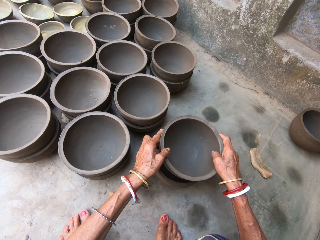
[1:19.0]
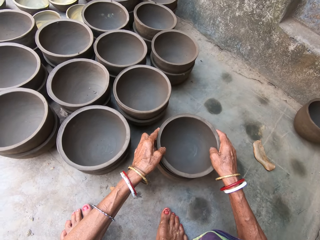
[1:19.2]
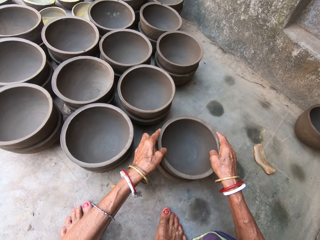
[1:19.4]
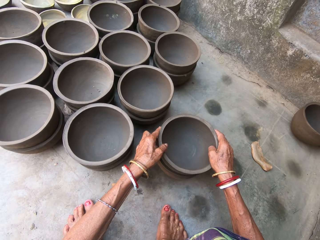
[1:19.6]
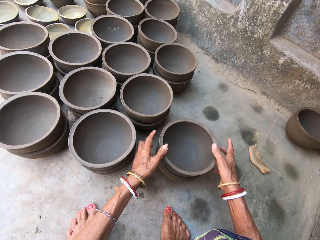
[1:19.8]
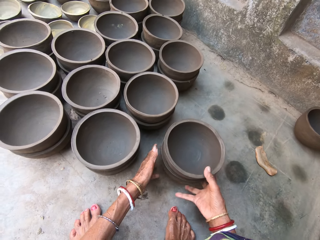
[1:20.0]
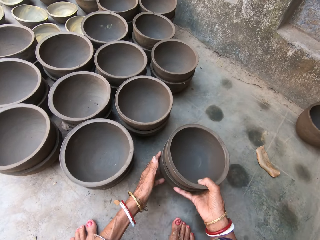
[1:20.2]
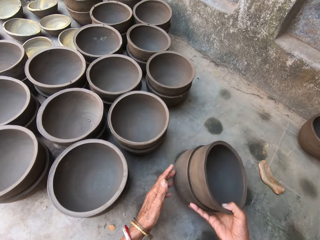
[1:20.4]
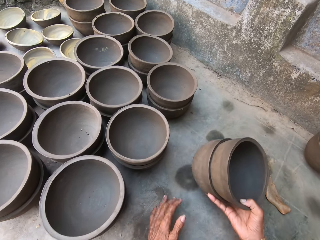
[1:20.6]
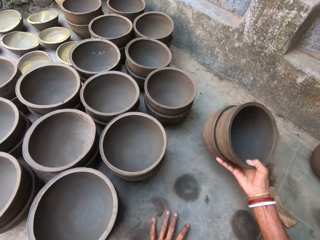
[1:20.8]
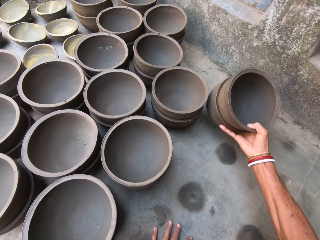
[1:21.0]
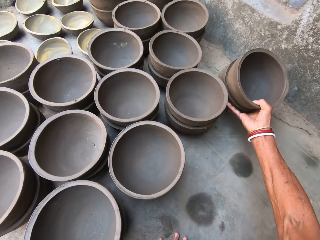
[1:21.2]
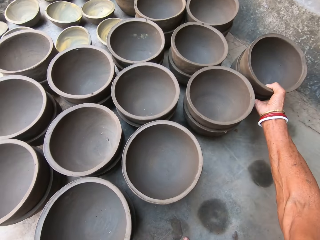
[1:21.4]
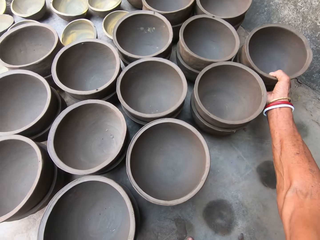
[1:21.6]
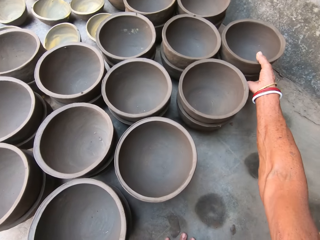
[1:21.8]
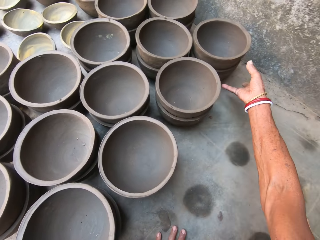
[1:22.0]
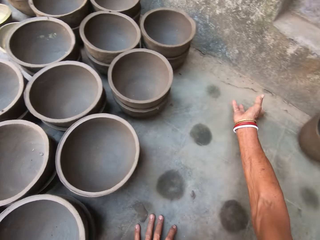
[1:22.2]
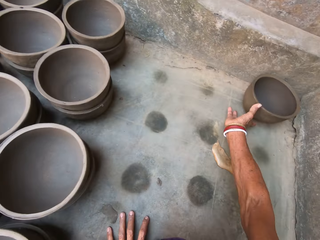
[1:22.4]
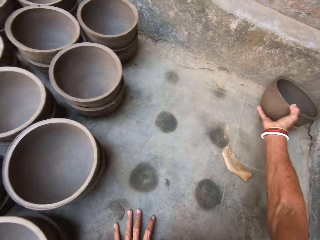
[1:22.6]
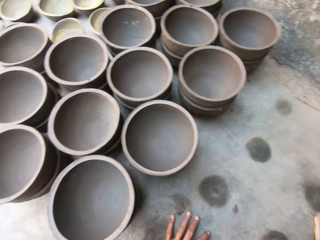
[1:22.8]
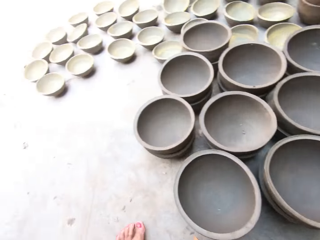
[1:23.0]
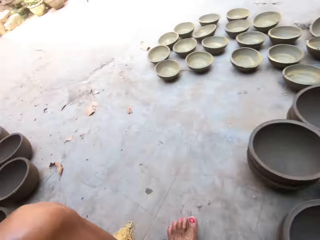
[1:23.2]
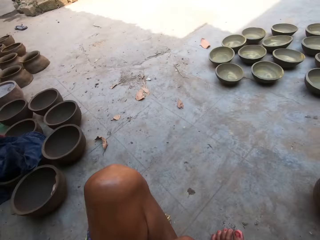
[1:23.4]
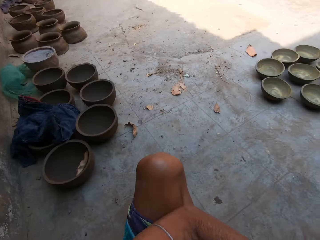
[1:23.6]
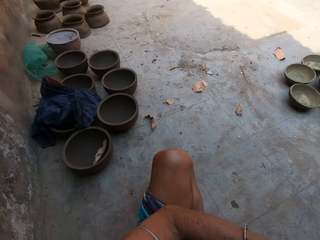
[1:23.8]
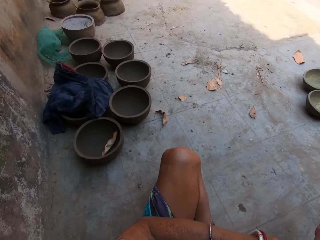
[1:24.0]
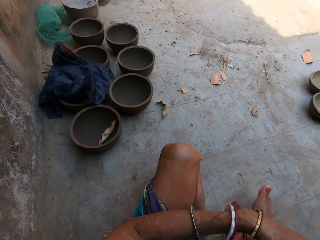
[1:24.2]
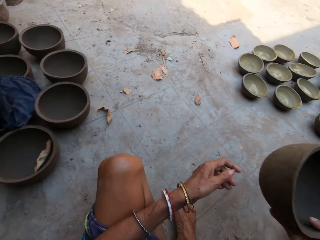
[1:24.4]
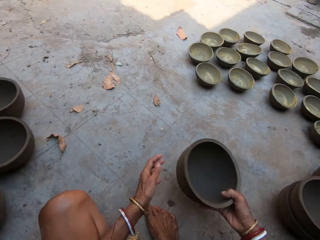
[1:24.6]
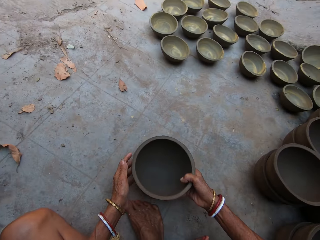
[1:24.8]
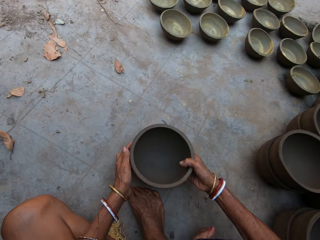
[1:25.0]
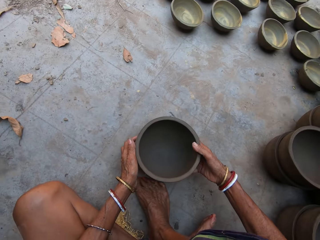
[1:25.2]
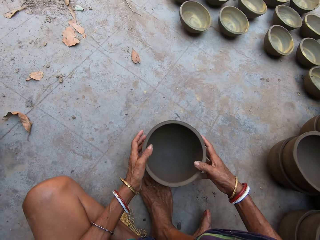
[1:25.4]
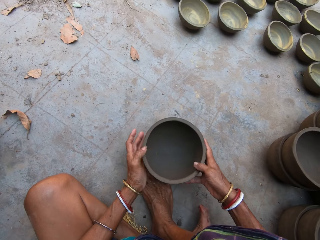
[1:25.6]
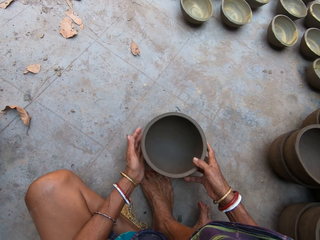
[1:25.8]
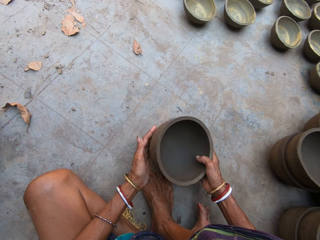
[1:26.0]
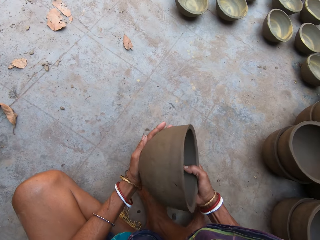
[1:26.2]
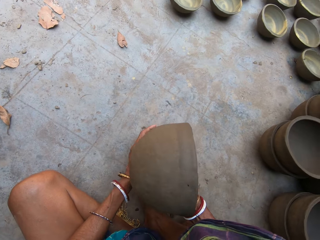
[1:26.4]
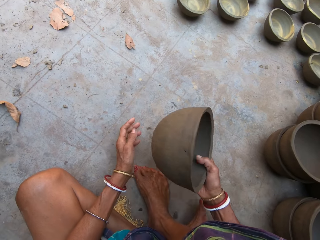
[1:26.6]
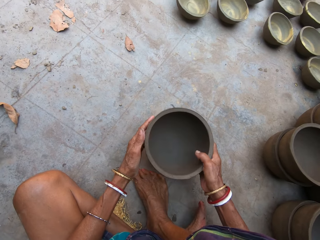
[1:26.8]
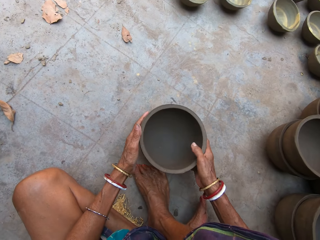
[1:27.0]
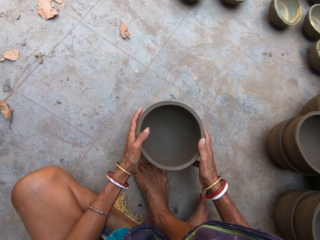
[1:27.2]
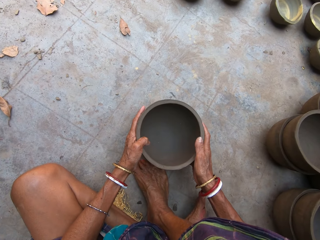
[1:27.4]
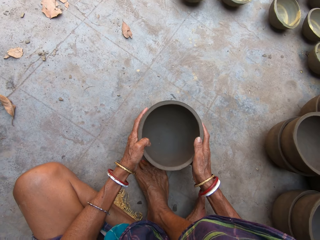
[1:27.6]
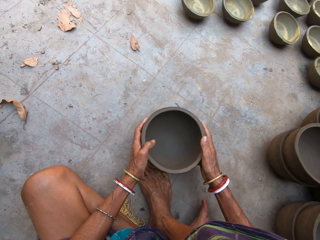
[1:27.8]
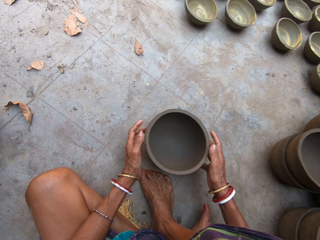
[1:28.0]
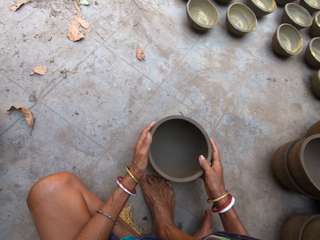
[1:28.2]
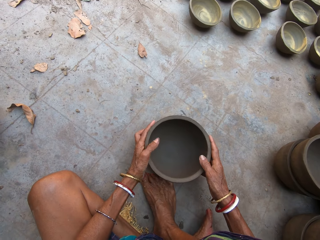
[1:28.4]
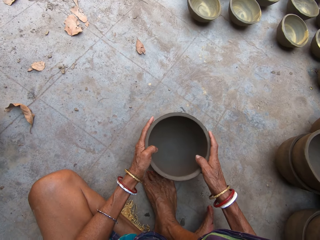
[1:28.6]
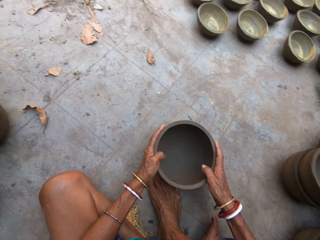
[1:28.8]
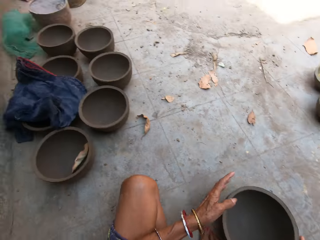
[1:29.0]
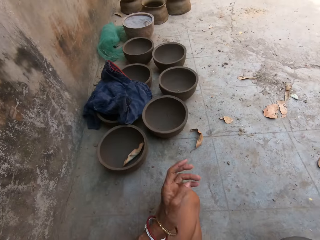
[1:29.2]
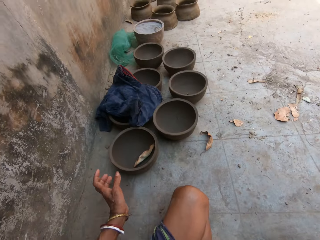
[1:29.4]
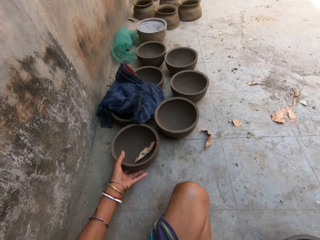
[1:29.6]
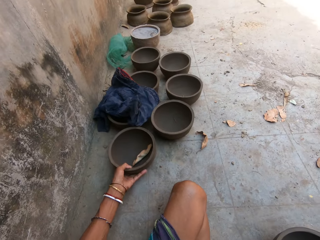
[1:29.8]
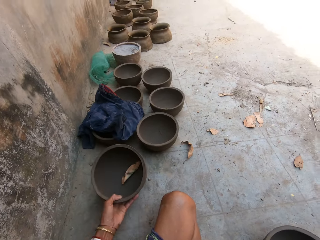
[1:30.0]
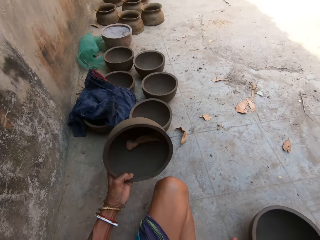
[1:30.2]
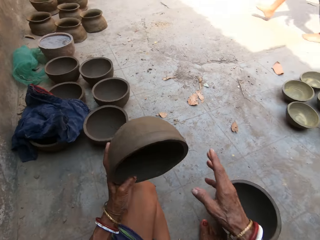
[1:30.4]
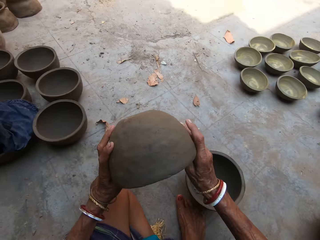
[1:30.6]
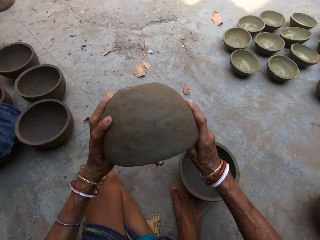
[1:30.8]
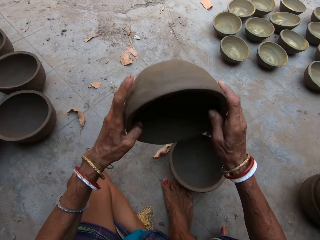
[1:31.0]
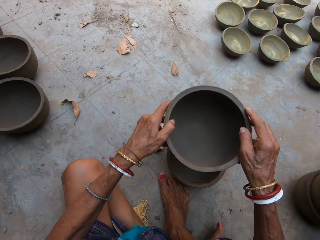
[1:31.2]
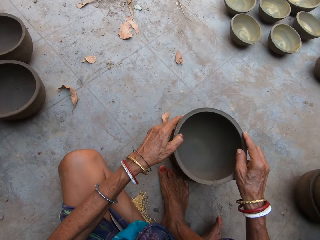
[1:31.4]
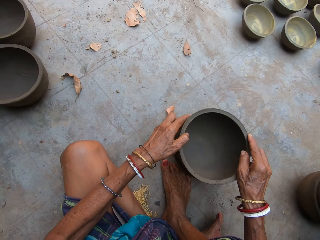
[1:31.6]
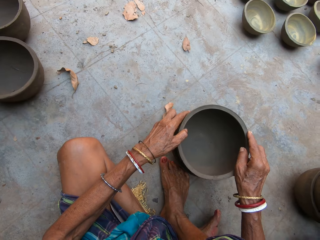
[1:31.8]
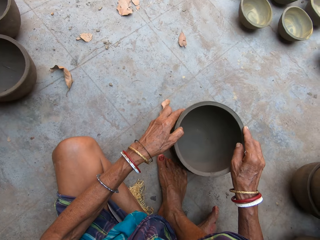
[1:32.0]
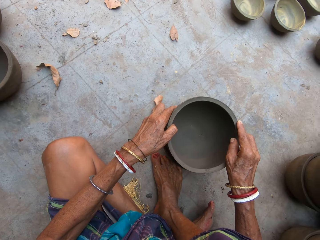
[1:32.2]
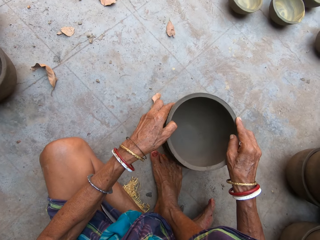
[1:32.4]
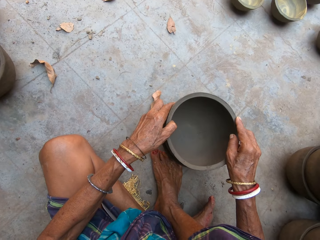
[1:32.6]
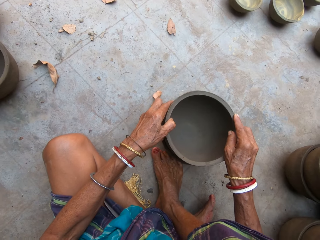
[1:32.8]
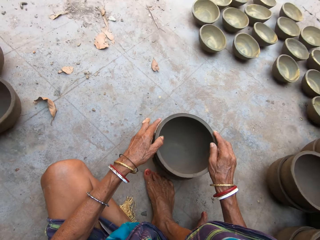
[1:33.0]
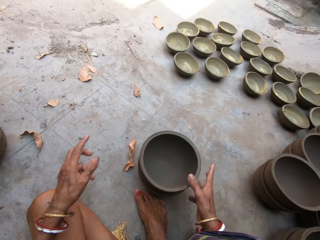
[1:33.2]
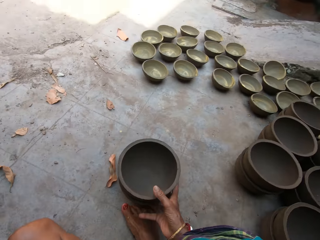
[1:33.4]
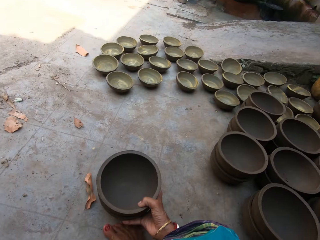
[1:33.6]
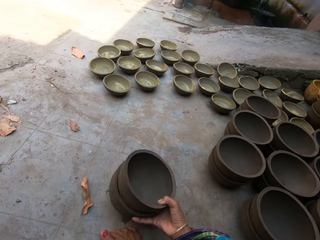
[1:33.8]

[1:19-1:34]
The camera wearer places the pot on top of another pot. They put the pot aside. They take the pot and turn around. They move the pot down. They wipe the pot. They shape the pot. They move the pot. They take the pot. They pour the leaf down from the pot. They place the pot on another pot.

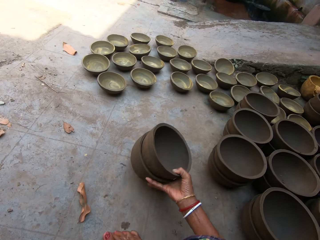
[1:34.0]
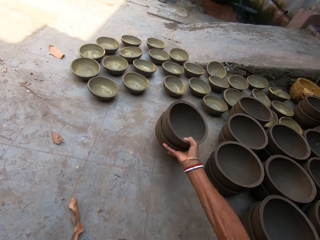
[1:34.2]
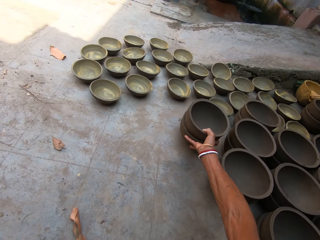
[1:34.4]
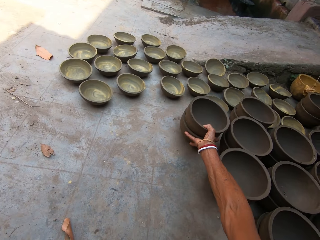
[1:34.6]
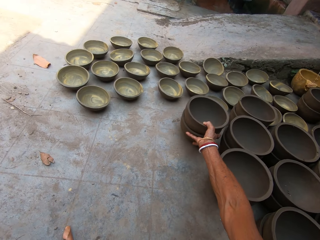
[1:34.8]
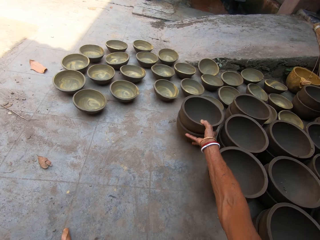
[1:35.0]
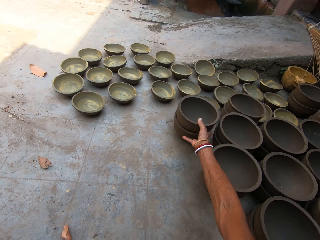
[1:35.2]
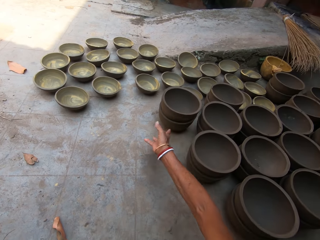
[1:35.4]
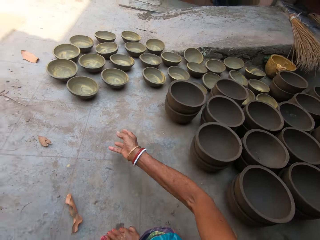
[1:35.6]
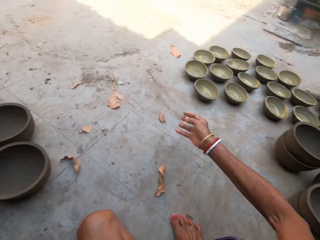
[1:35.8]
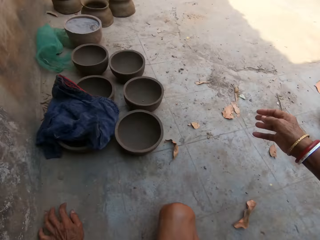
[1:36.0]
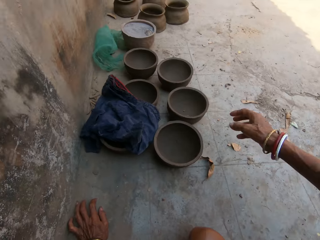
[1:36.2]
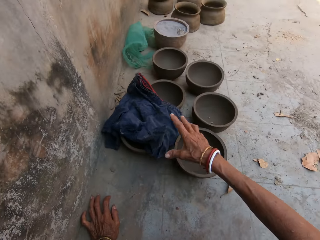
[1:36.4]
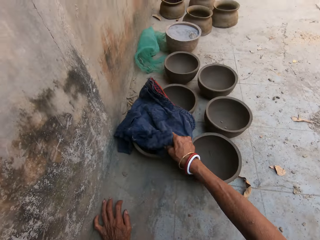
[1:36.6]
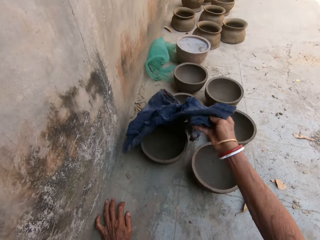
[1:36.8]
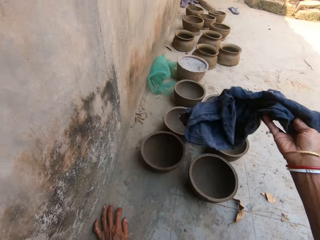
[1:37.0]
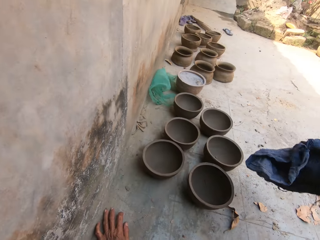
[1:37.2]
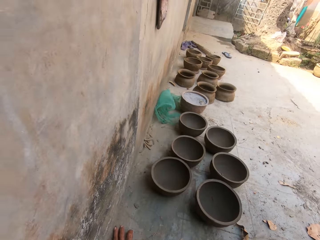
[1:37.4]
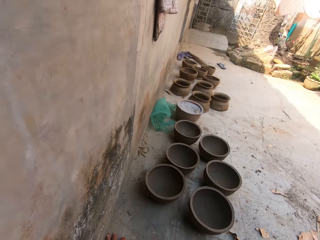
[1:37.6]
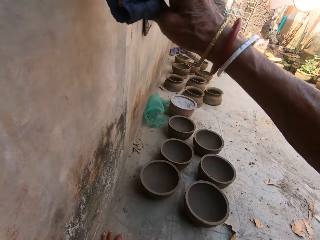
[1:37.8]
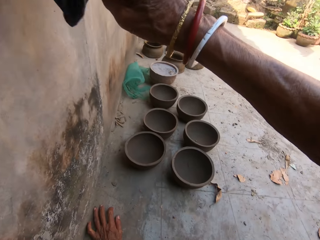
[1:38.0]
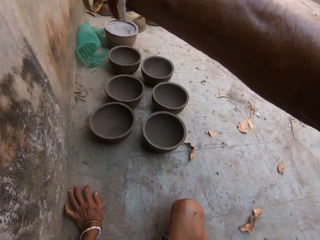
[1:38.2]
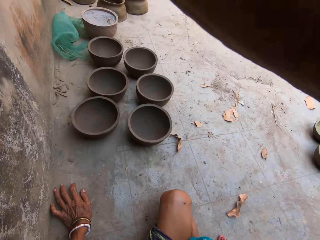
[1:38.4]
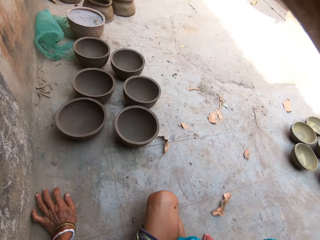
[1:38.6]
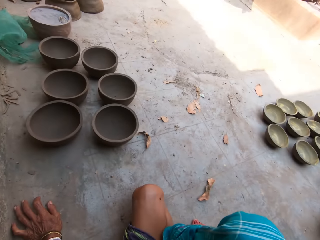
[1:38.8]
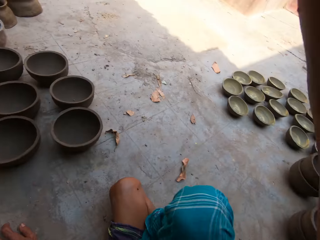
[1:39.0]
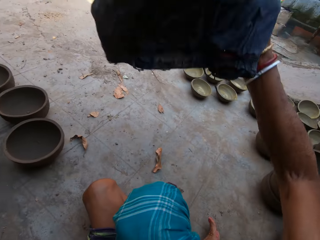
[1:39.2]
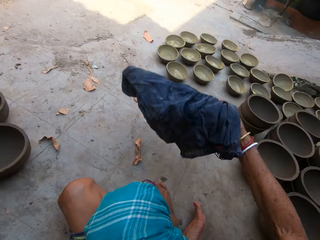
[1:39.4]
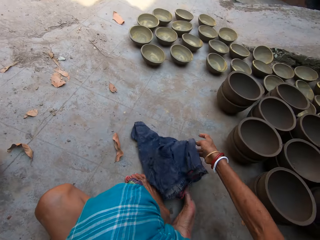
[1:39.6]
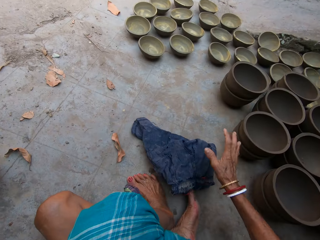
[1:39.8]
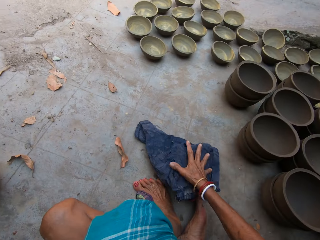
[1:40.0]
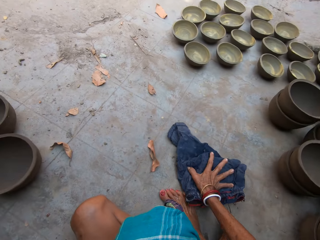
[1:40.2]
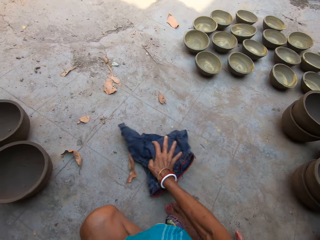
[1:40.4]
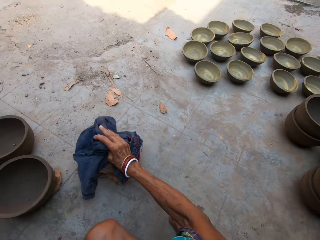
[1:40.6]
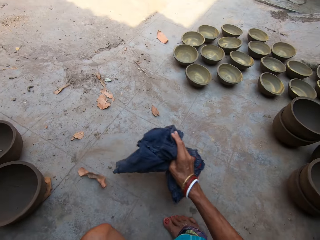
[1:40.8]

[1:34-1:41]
The camera wearer puts the pot aside. They pick up the cloth and move the cloth to the wall. They turn around. They wipe the ground with the cloth.
